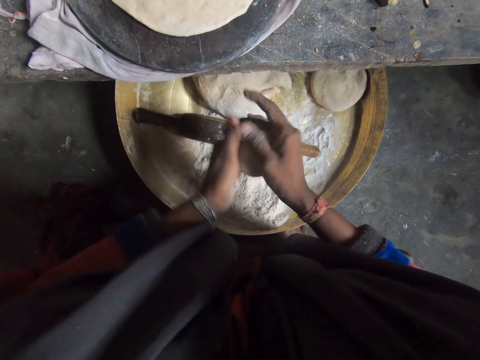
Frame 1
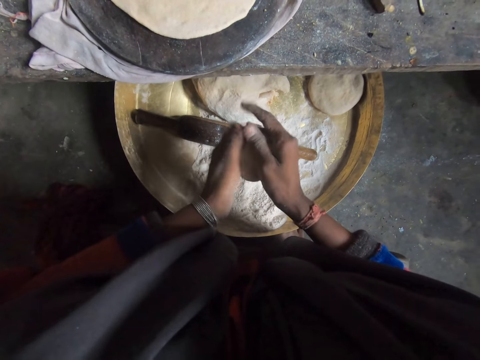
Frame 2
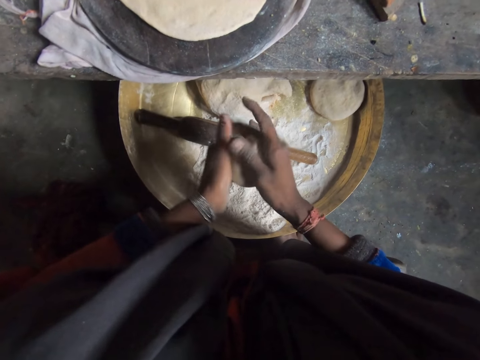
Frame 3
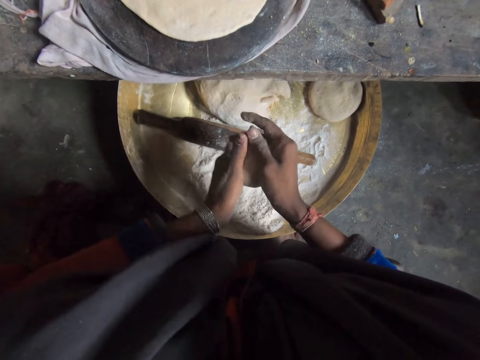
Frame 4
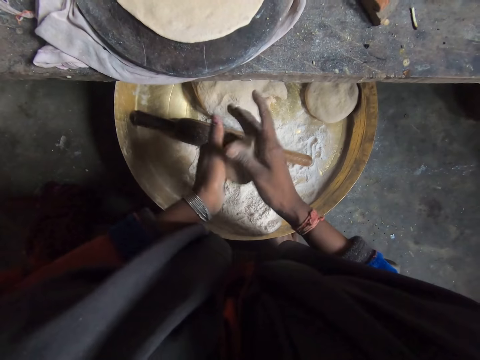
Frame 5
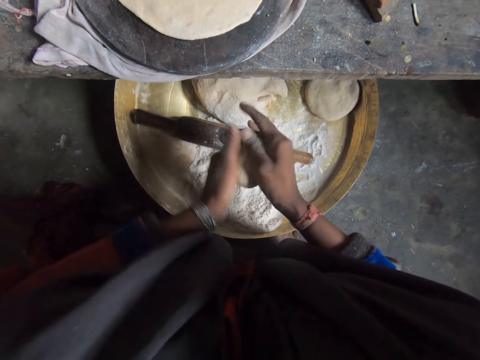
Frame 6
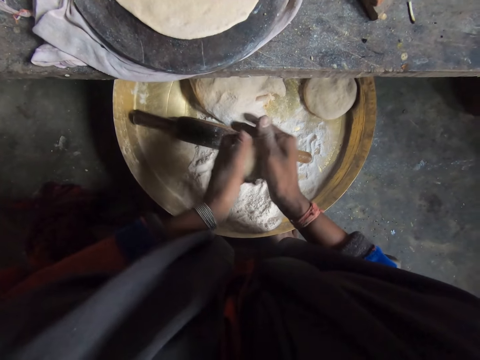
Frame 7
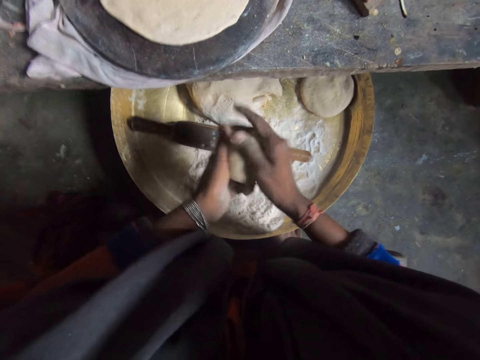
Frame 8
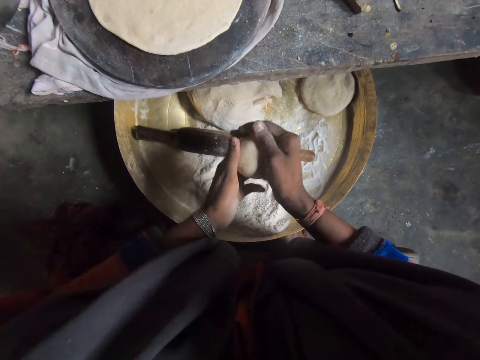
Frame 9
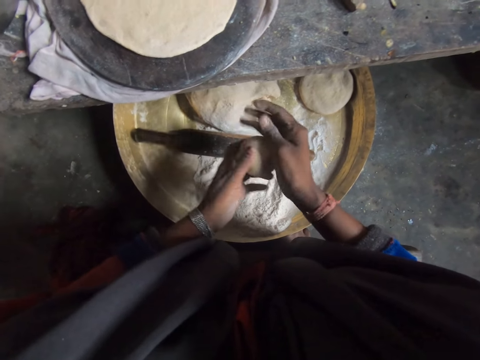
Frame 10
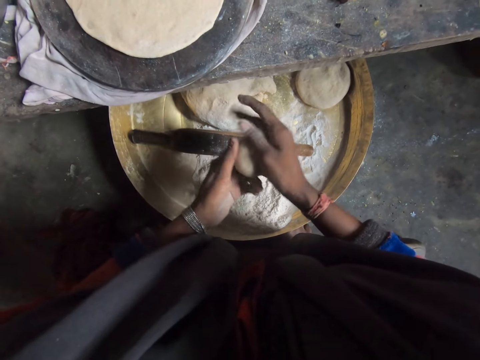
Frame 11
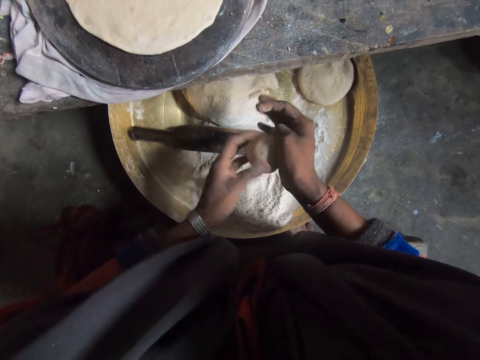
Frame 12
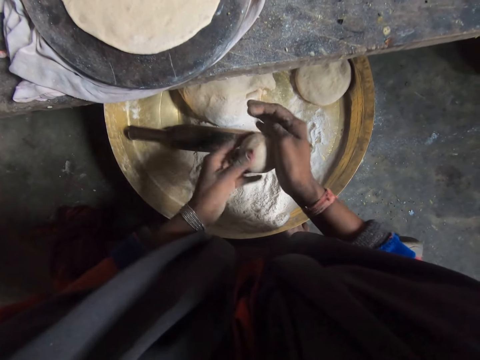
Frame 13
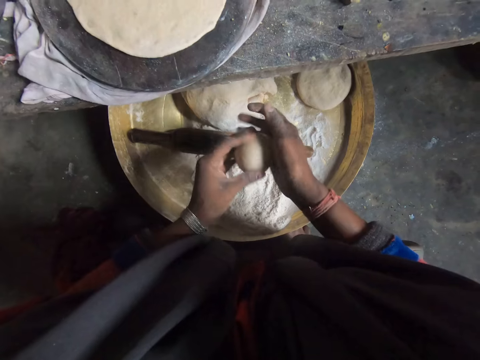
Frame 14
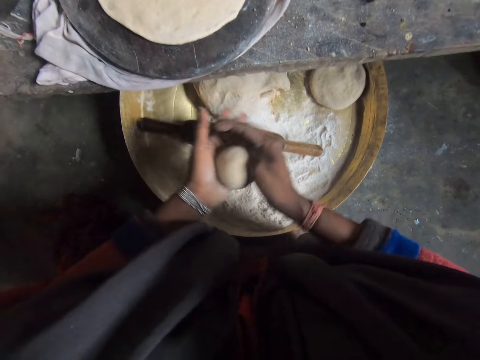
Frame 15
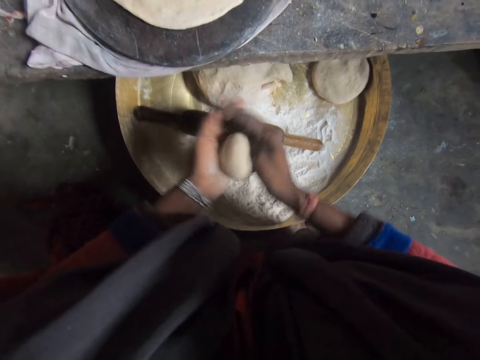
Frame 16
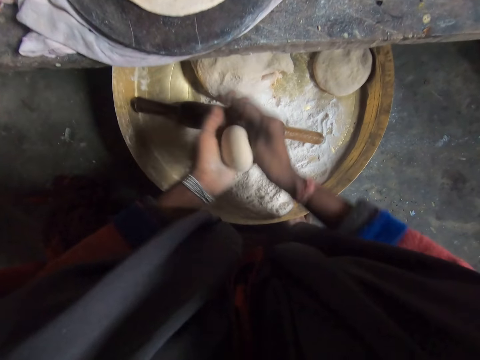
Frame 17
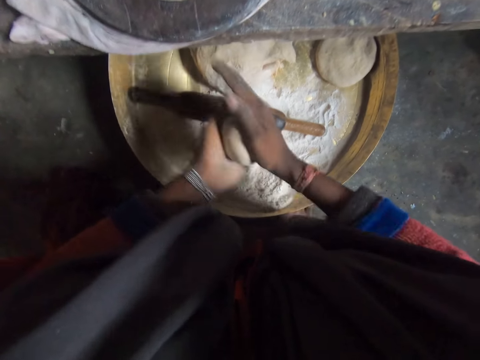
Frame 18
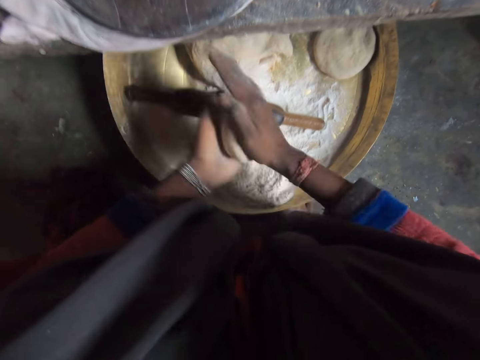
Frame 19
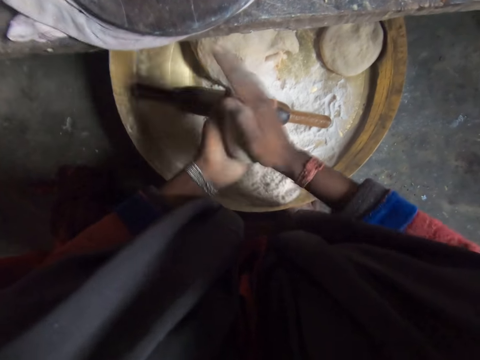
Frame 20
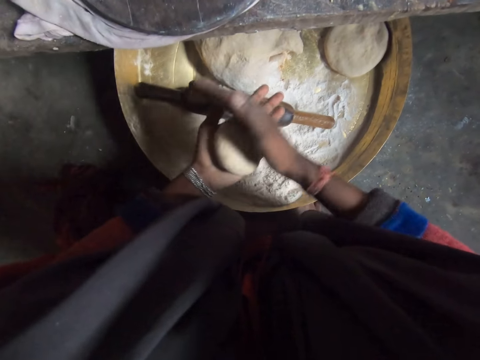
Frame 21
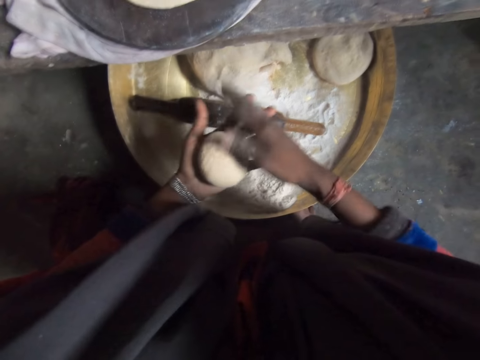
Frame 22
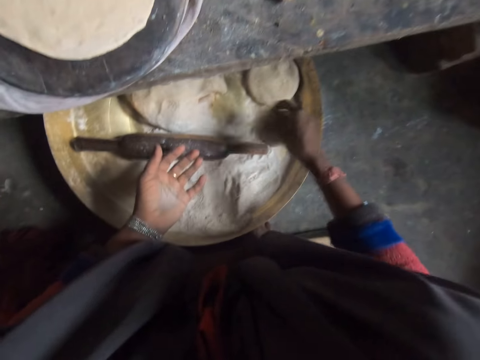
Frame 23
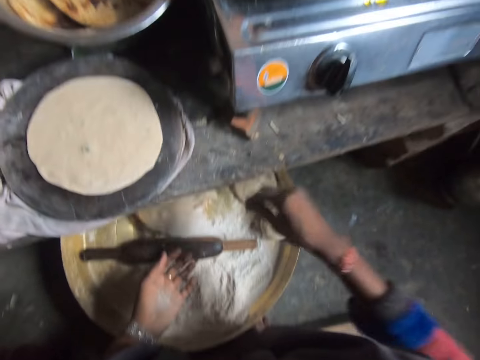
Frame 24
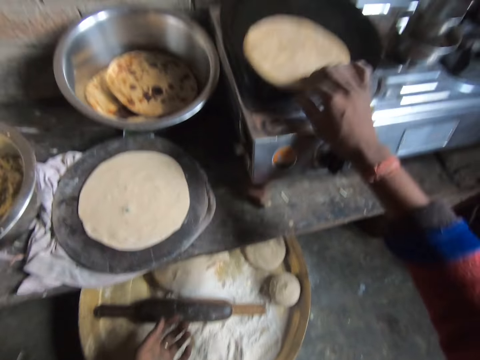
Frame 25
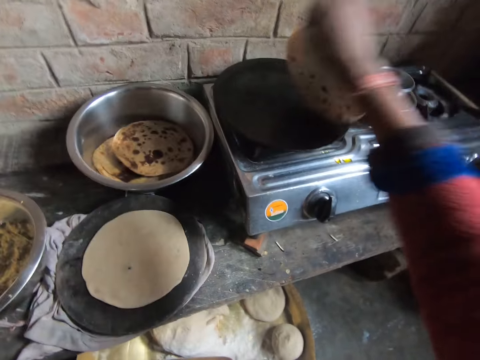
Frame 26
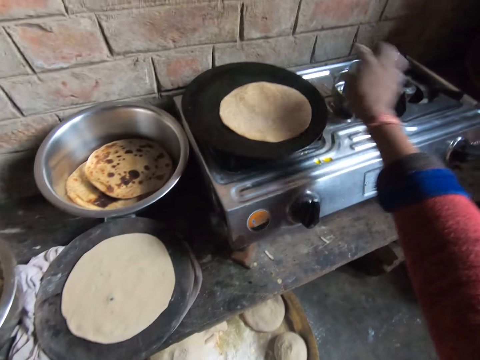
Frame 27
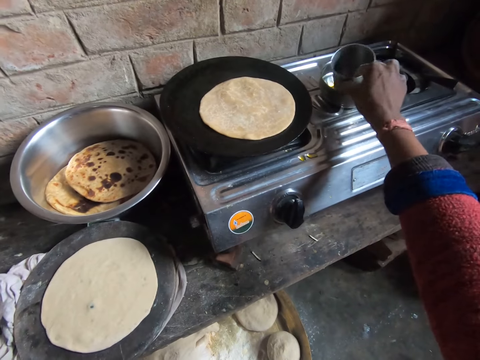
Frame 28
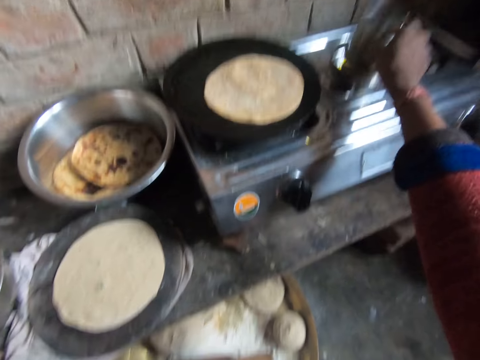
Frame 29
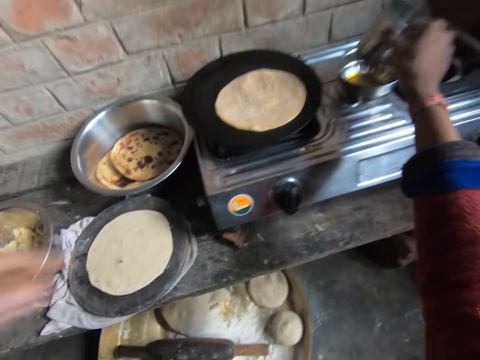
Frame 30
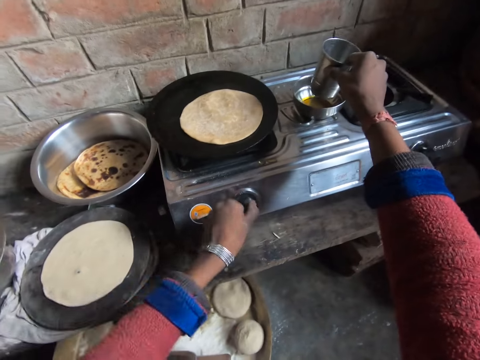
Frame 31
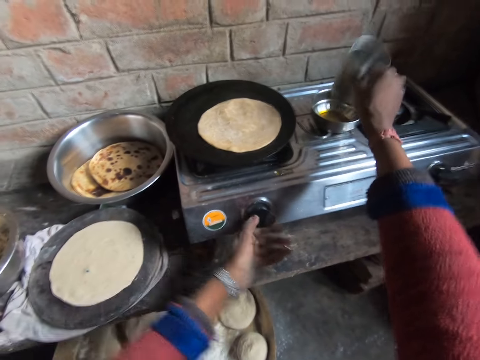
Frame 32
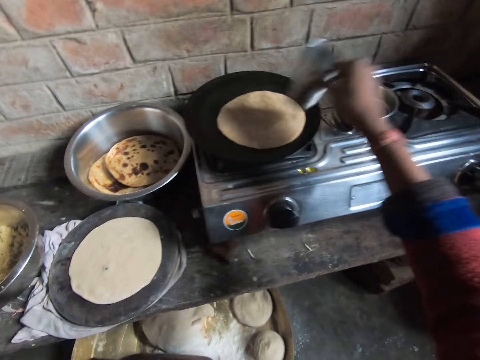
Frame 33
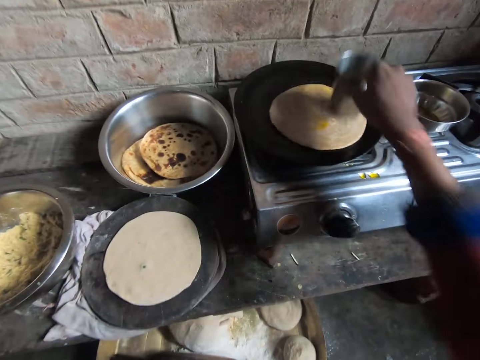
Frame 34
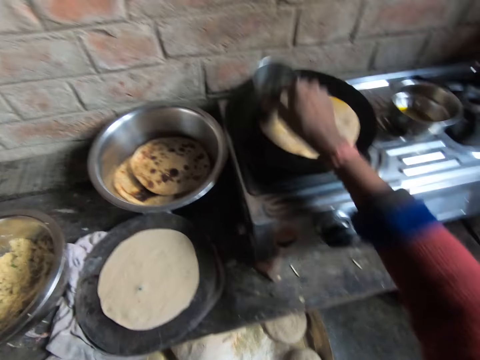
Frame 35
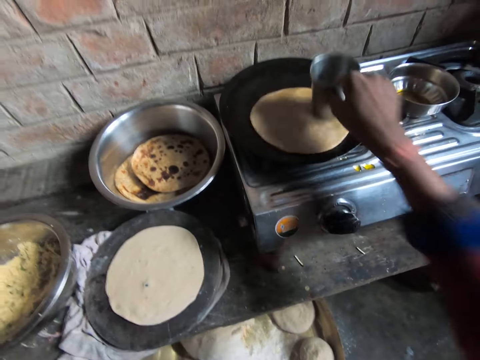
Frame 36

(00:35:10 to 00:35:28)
The camera wearer rolls the dough on her hands. She lowers her hand and places the dough on the tray. She moves her hand forward, moves the flatbread towards her, and lifts up the flatbread. She adjusts the chapati bread on the pan. She drops the flatbread on the pan. She moves her hand forward. She picks up the glass with her right hand. She shakes the glass. She moves her left hand forward. She turns the burner knob on the gas cooker. She moves her hand towards her and moves the glass towards the flatbread. She rubs the bottom of the glass on the chapati bread. She spreads oil on the flatbread with the glass.

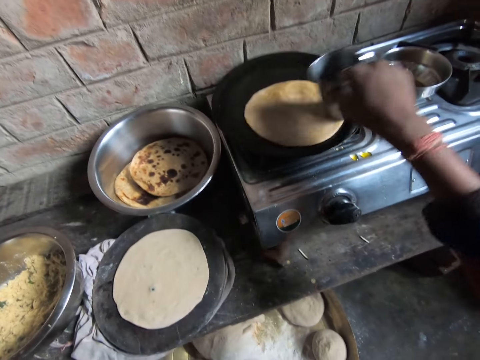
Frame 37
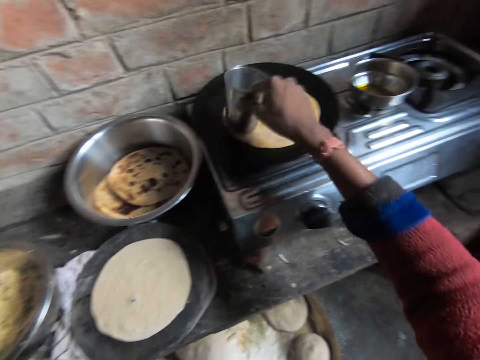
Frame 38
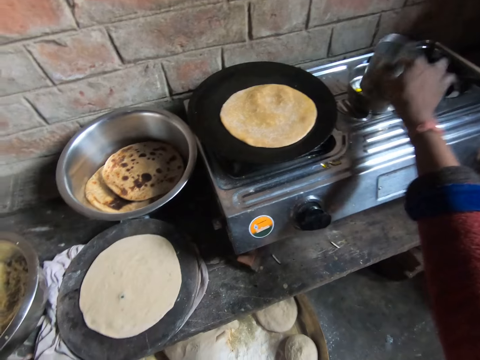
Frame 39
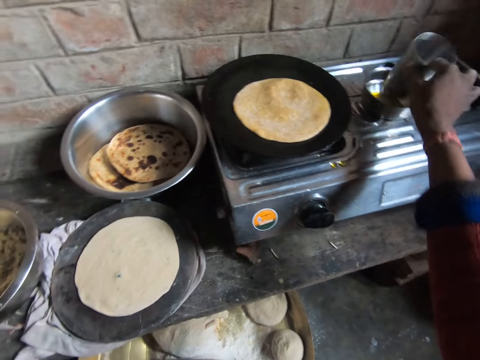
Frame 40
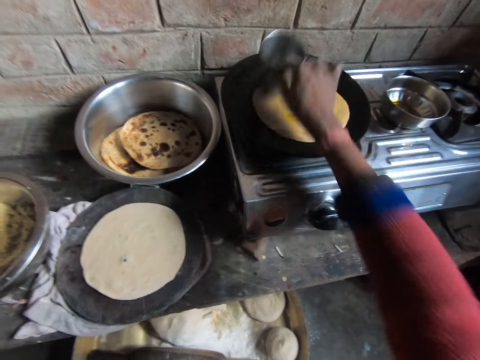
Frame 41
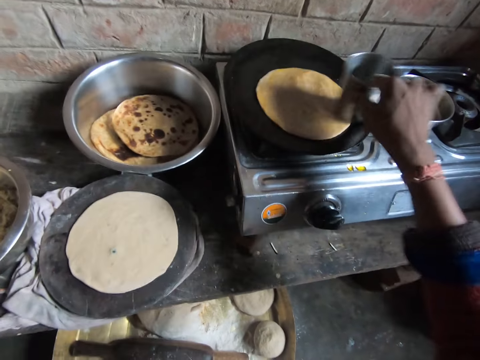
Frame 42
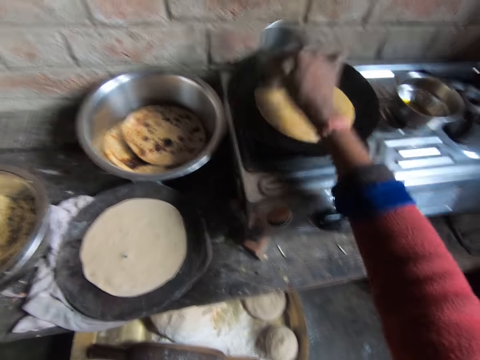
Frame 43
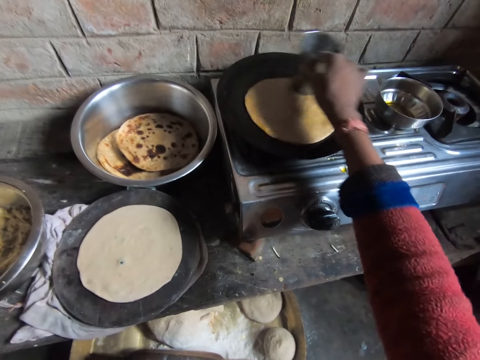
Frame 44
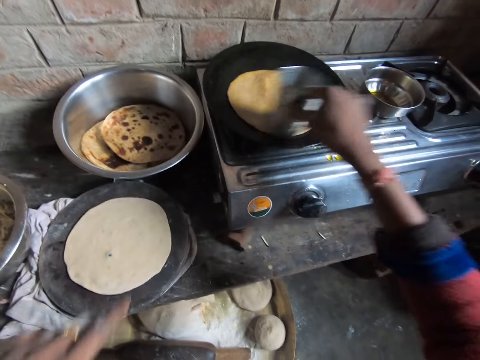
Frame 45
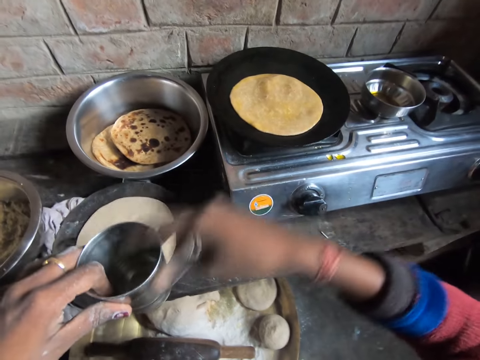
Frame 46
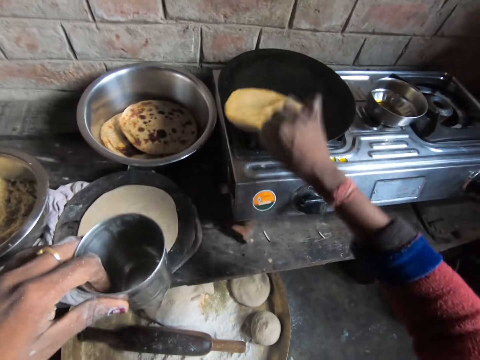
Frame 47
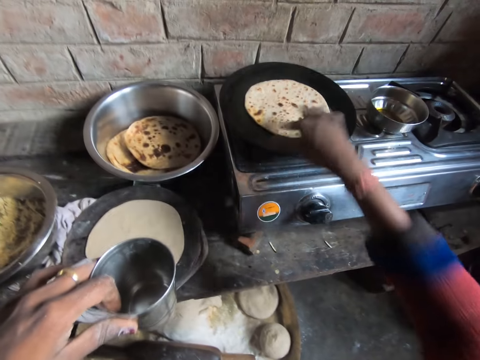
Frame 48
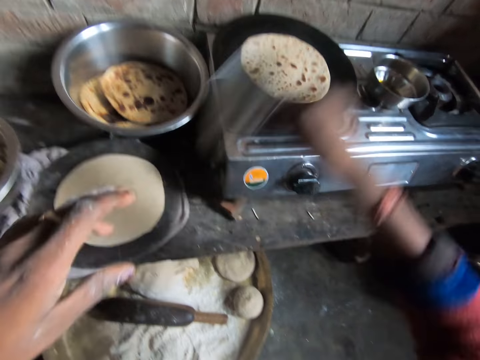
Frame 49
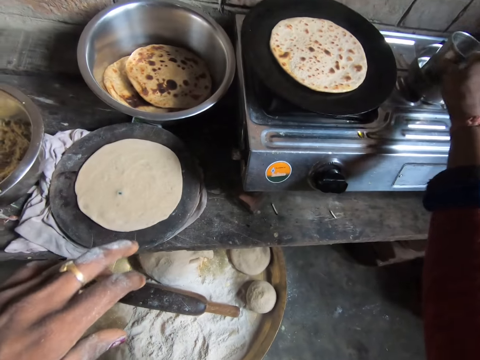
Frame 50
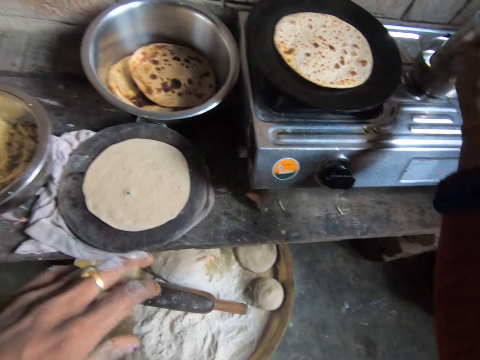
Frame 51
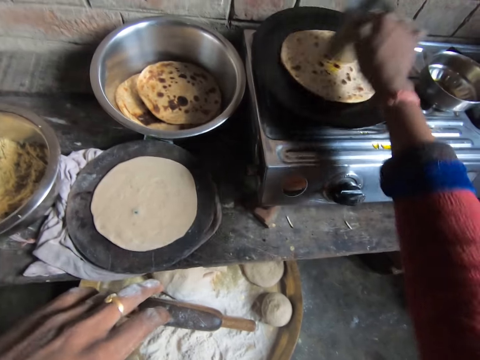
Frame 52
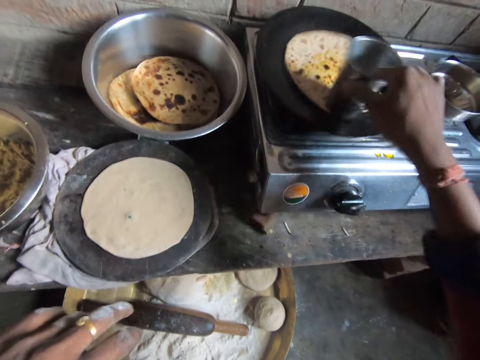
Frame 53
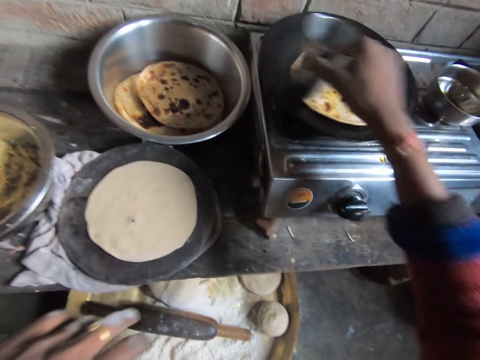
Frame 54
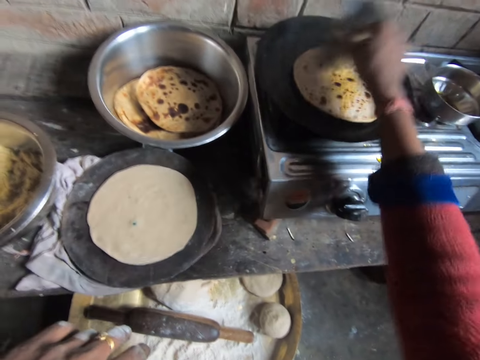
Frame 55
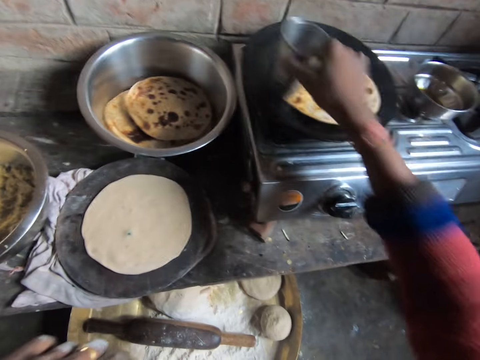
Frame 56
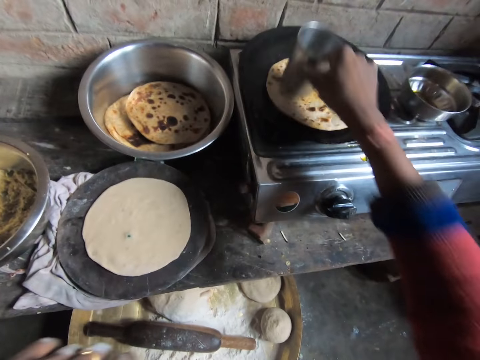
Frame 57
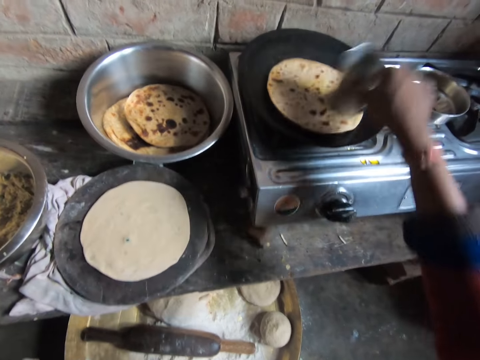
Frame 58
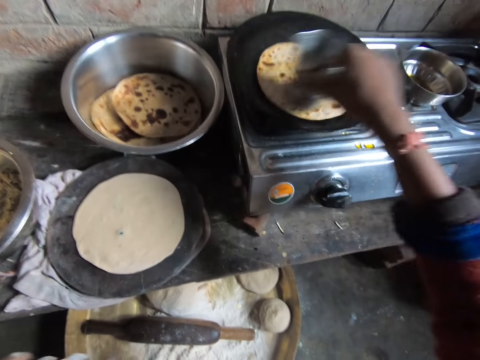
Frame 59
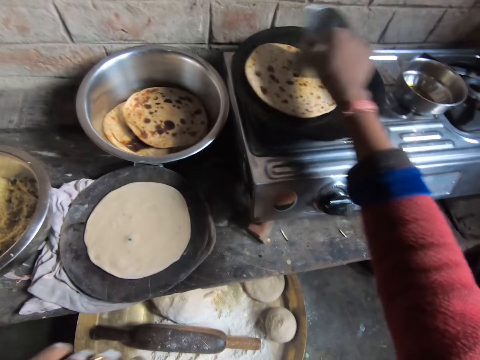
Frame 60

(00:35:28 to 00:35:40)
The camera wearer moves her hand forward. She dips the glass in the bowl of oil. She shakes the glass. She moves the glass towards the flatbread. She spreads oil on the flatbread with the bottom of the glass. She moves her hand towards her. She places the glass on her left hand. She moves her hand forward. She moves the flatbread towards her. She lifts up the flatbread. She turns the flatbread on the pan. She drops the flatbread on the pan. She moves her hand towards her. She places the glass on her right hand. She moves her hand forward. She dips the glass in the bowl of oil. She shakes the glass. She moves the glass towards the flatbread. She spreads oil on the flatbread with the bottom of the glass.
